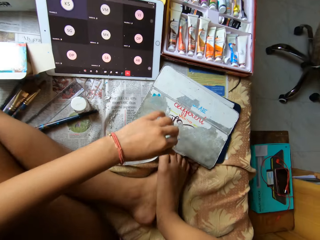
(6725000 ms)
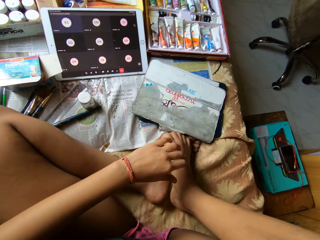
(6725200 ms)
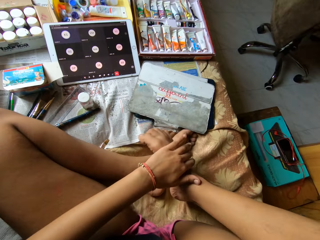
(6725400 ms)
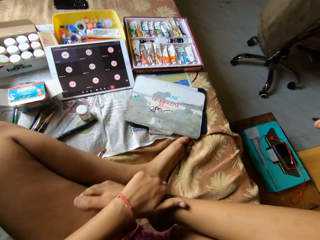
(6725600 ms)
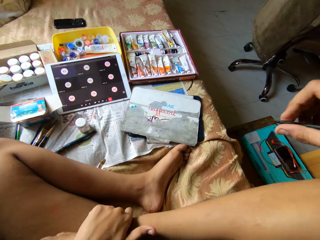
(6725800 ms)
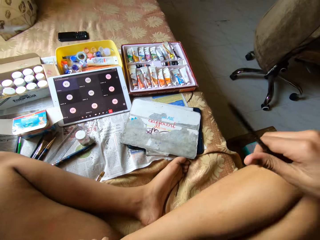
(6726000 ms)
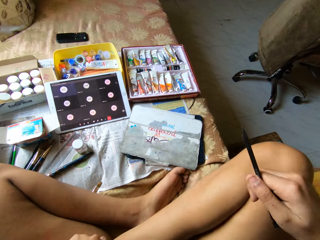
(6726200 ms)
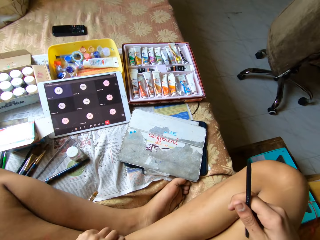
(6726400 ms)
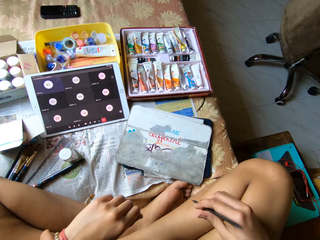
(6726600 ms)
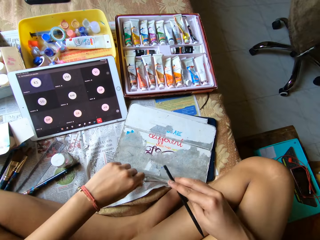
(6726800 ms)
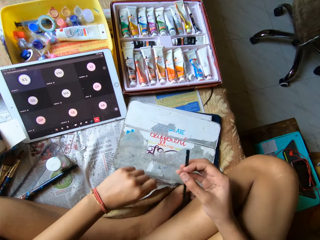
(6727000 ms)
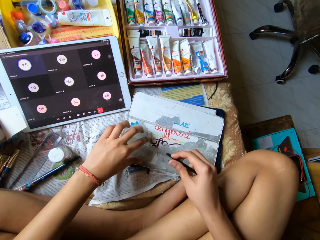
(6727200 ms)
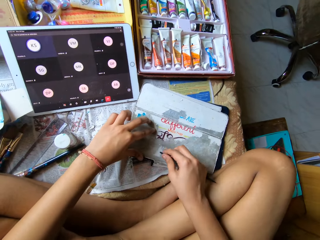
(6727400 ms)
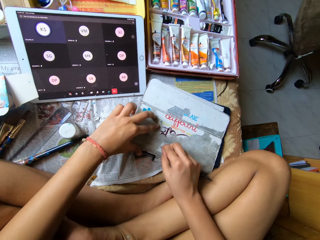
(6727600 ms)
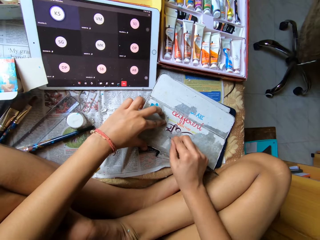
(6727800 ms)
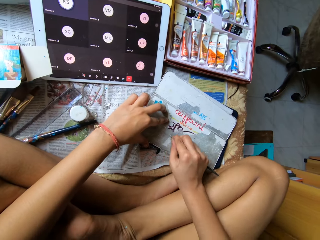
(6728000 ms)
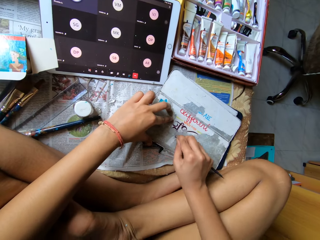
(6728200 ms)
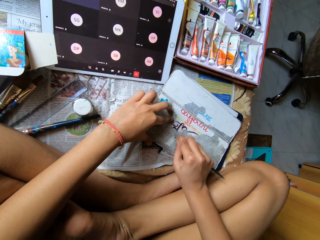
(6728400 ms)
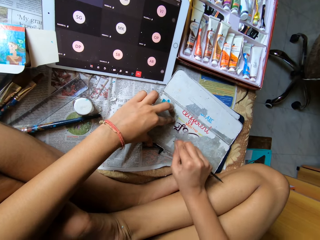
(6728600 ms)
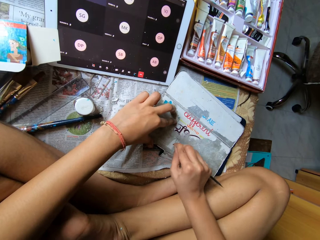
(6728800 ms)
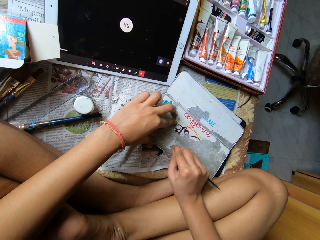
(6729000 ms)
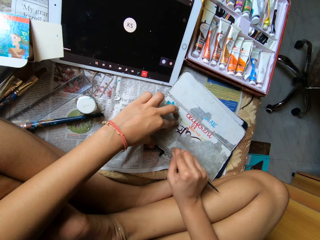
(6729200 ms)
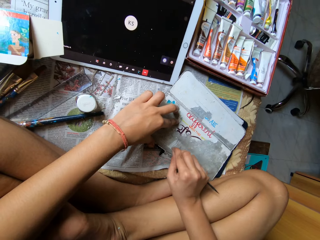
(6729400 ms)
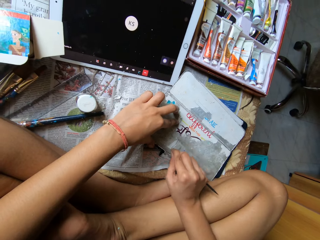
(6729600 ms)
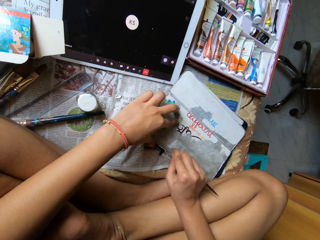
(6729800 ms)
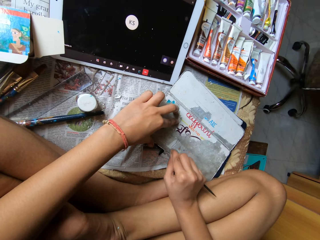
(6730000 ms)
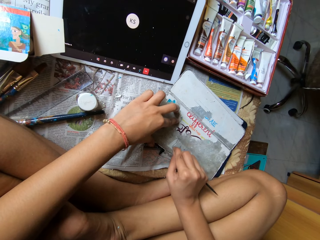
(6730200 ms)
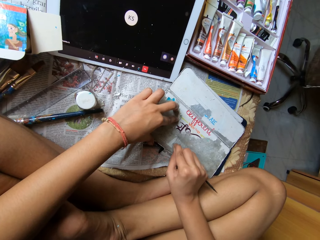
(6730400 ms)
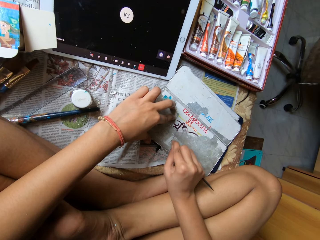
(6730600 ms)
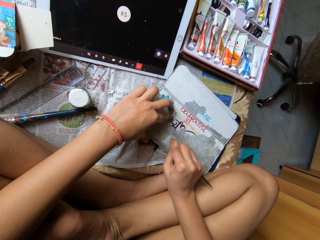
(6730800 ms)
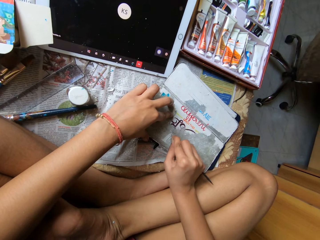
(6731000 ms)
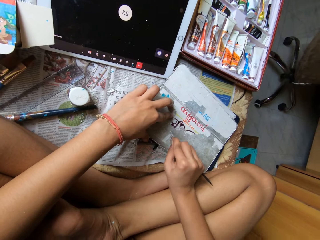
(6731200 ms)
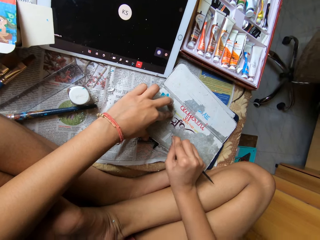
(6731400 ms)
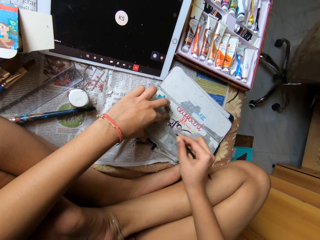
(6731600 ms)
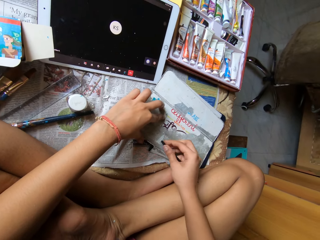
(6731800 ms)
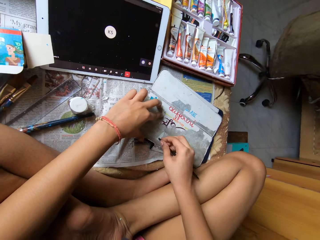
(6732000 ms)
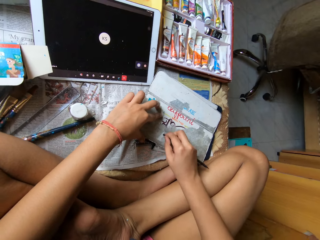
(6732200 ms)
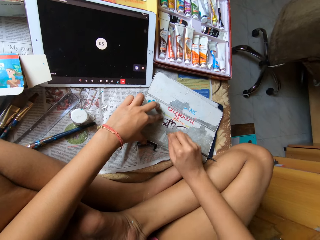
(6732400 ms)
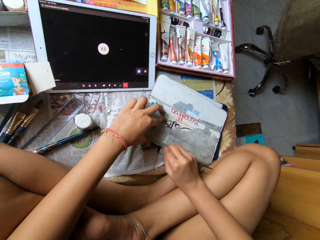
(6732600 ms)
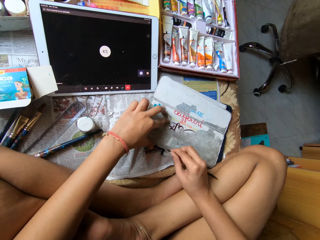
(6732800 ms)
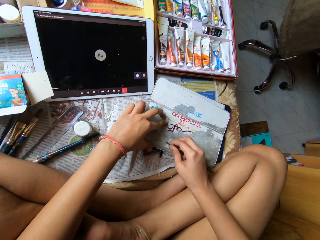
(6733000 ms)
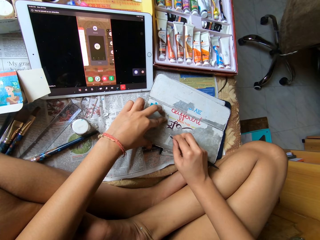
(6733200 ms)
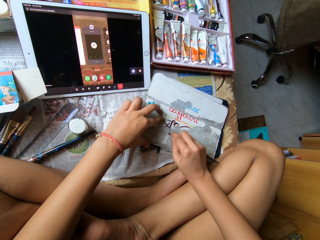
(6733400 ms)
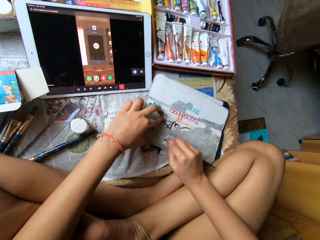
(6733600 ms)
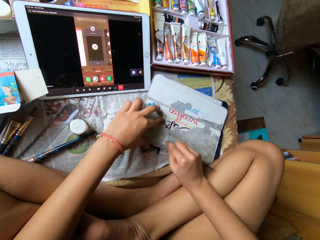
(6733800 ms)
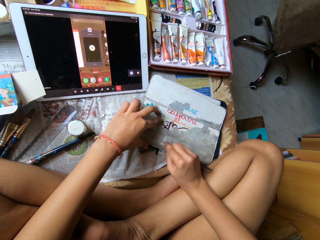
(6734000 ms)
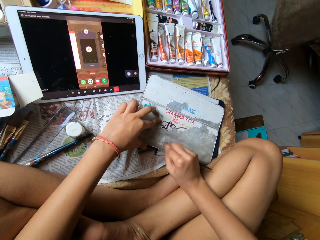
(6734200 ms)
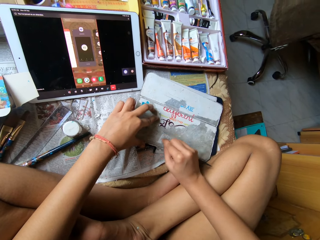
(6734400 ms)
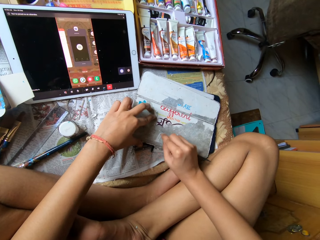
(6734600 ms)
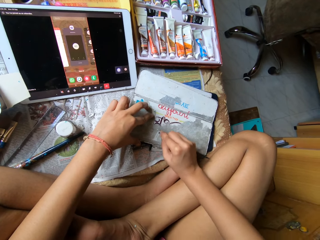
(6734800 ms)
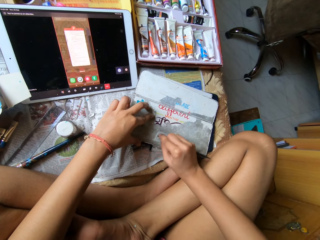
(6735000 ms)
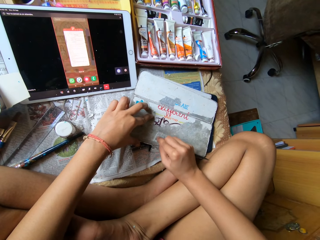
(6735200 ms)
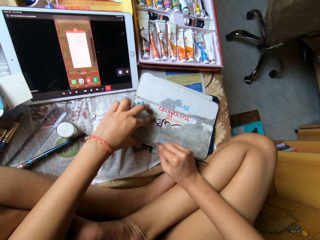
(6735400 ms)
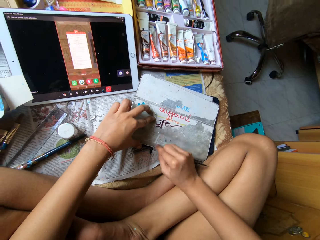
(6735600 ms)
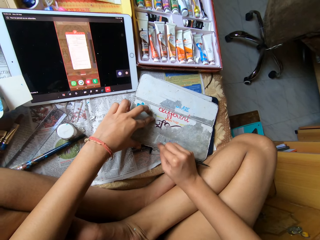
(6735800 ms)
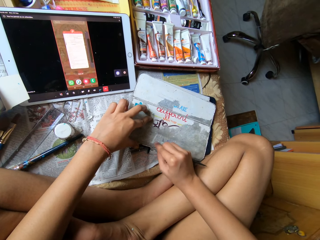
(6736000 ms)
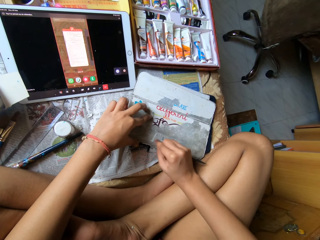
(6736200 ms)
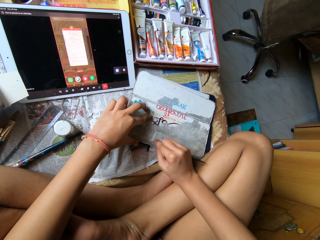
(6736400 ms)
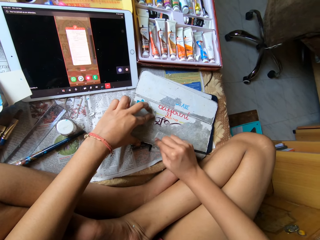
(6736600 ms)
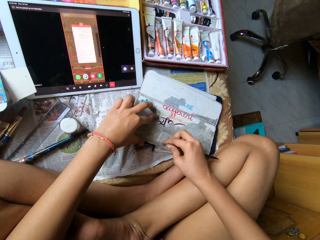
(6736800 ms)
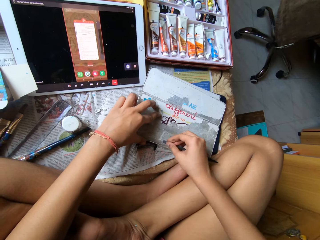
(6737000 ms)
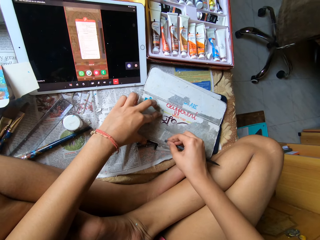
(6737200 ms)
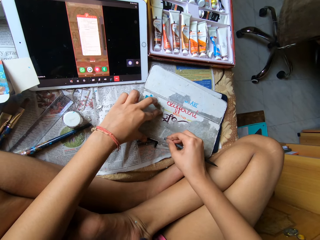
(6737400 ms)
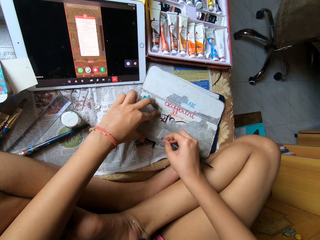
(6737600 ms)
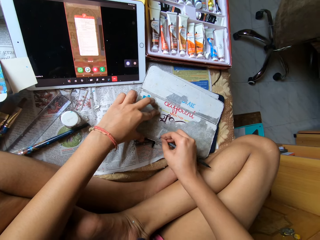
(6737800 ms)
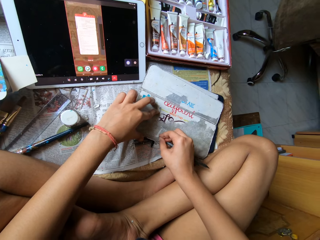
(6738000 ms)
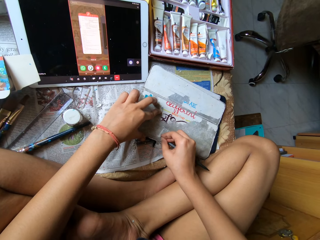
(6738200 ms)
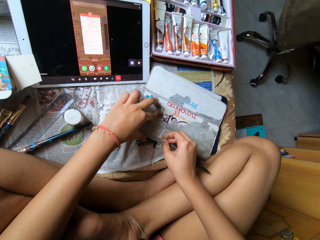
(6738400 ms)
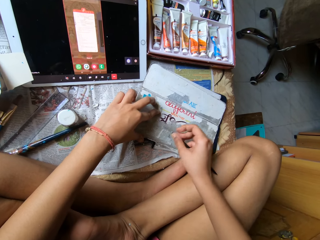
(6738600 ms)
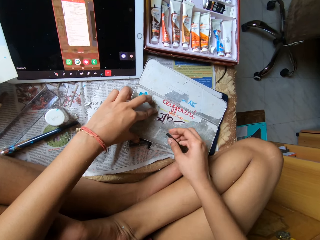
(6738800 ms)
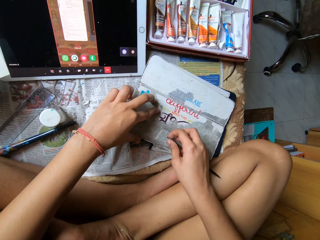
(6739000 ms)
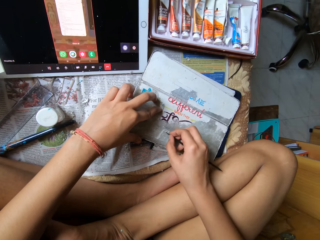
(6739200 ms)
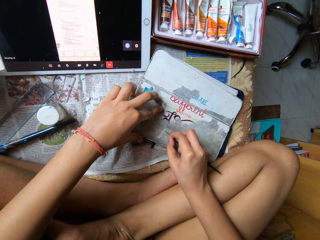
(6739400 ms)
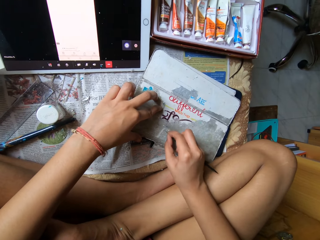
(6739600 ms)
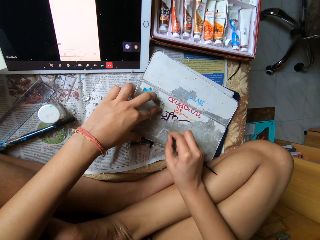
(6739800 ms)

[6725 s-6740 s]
The camera wearer holds her right leg with her left hand. She pushes the right leg with the left hand. She places her left hand on the tablet pouch. She scrapes paint from the tablet pouch or metal surface with the scraper or metal rod in her right hand. She scrapes the metal surface with the metal rod again.

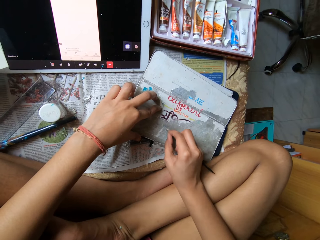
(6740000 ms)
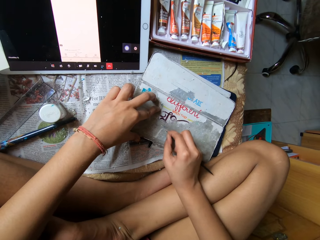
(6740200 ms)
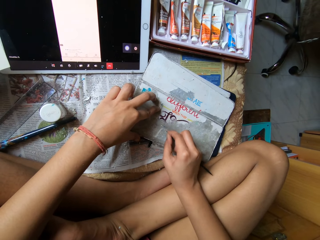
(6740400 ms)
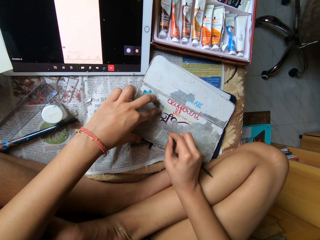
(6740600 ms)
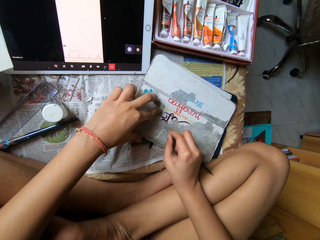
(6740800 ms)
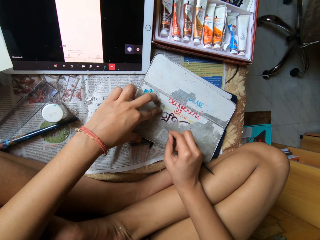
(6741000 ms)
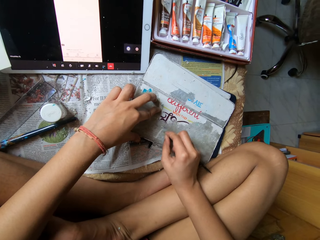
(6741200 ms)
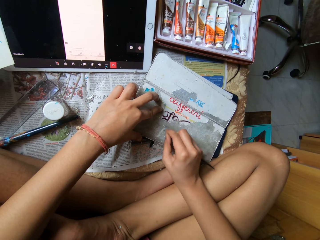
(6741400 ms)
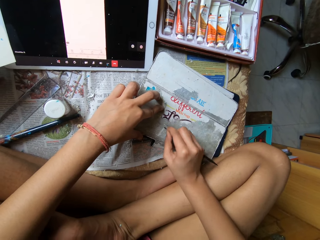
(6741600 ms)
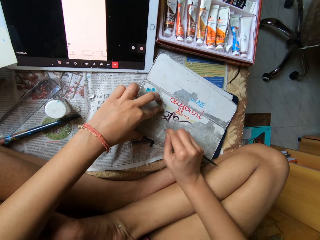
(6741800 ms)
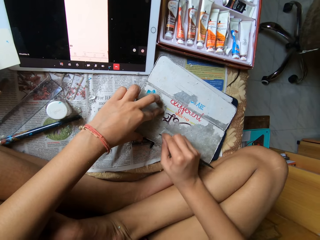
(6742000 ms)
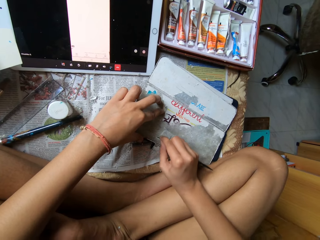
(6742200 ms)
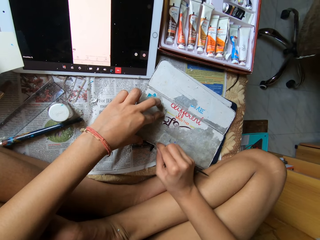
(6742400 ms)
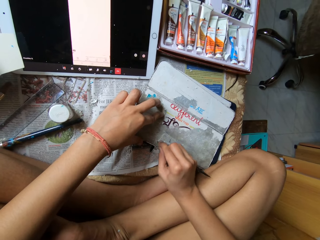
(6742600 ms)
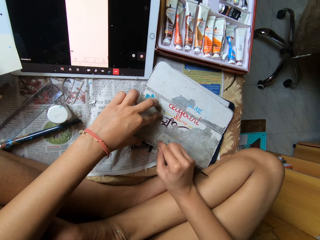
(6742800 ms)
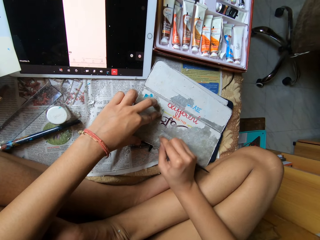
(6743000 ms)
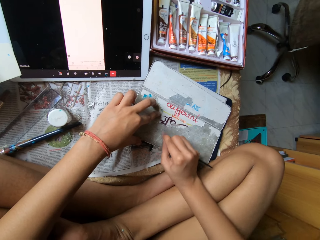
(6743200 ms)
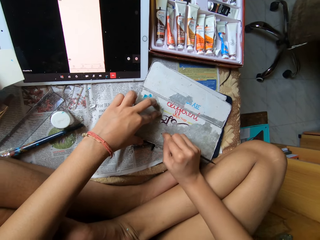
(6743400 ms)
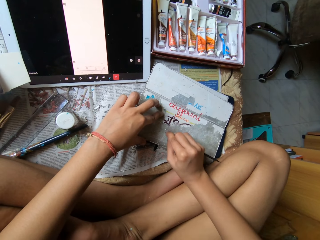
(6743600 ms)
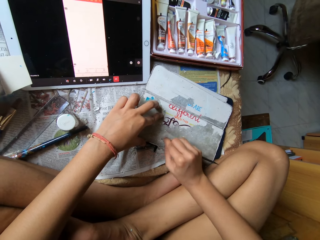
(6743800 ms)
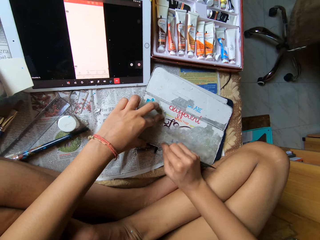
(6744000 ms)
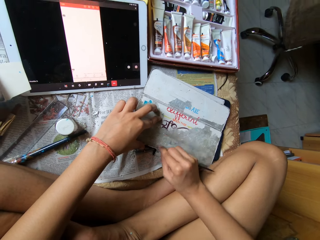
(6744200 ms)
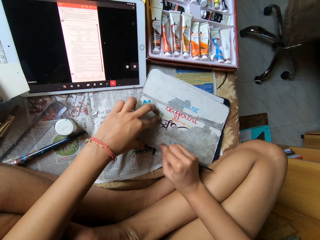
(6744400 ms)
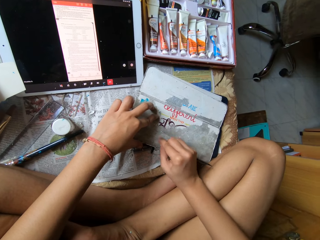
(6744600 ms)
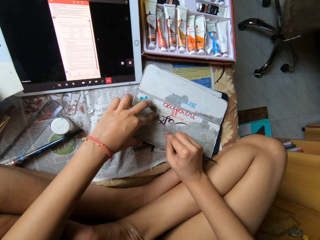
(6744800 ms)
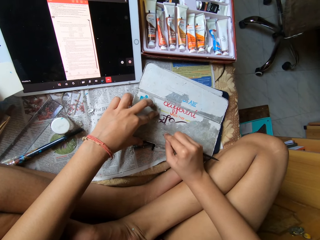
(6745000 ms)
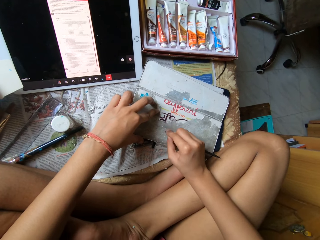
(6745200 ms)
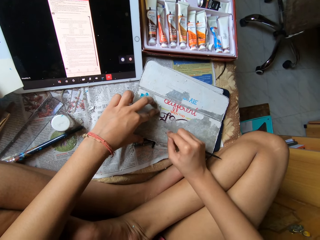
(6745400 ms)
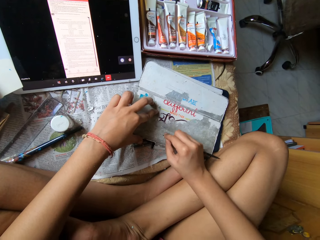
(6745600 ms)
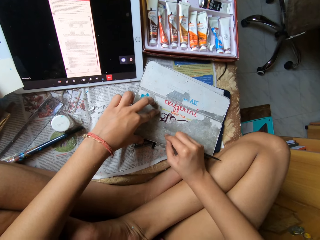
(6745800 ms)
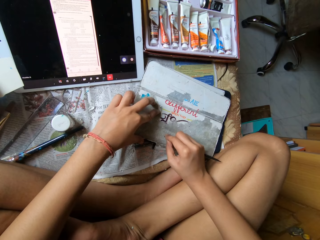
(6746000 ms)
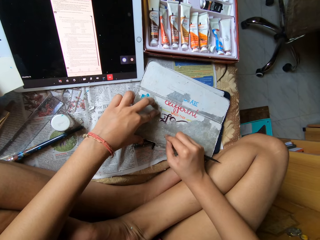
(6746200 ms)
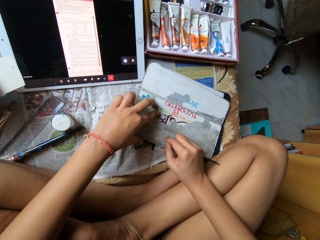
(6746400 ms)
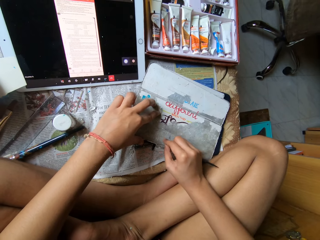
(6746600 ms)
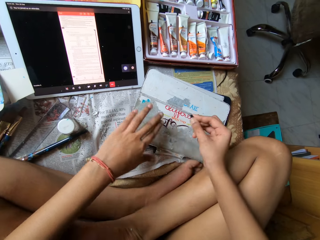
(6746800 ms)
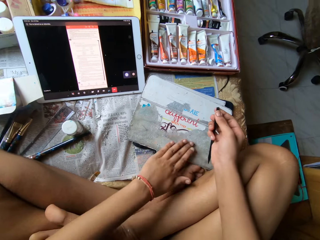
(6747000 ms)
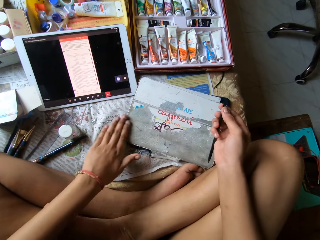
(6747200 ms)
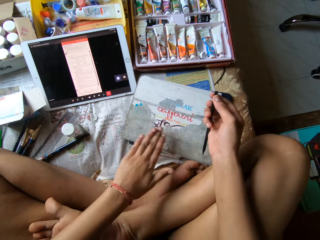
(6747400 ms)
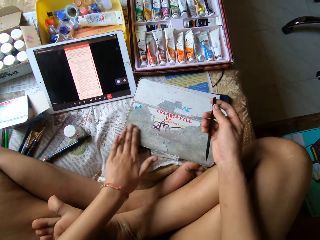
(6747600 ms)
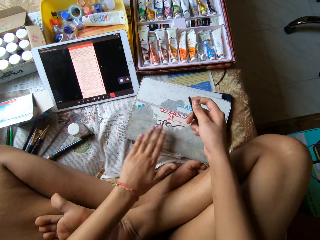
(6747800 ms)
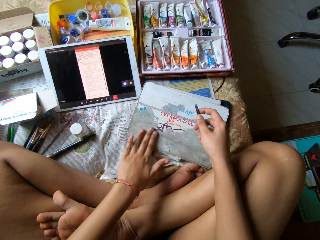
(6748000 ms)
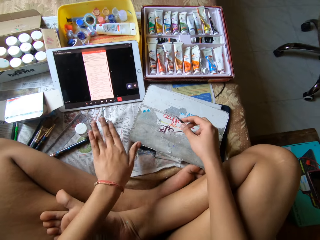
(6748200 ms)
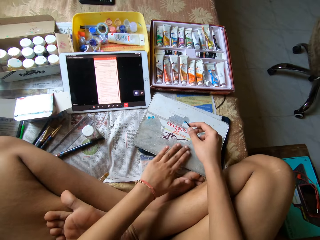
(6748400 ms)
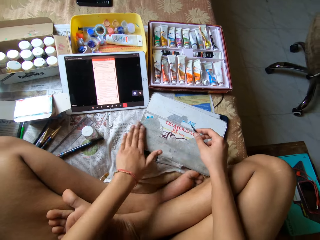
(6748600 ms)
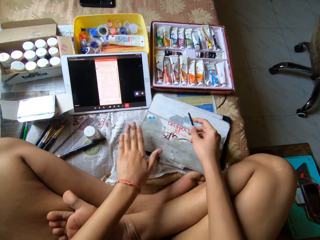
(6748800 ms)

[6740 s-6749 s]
The camera wearer scrapes a metal surface with a metal rod repeatedly. She cleans the tablet pouch with her left hand.
